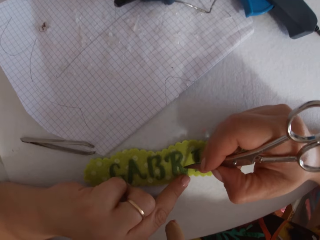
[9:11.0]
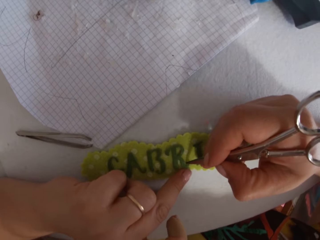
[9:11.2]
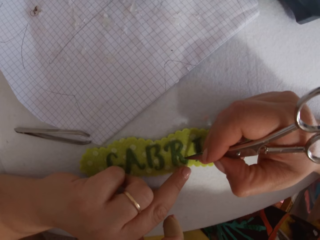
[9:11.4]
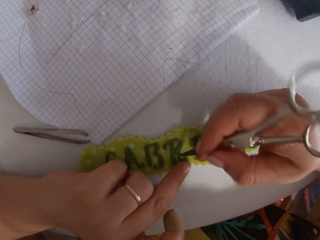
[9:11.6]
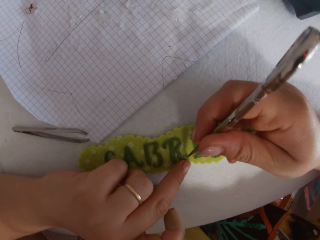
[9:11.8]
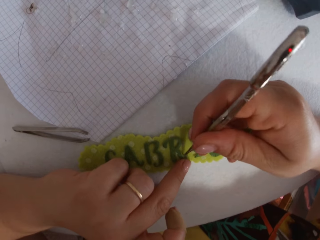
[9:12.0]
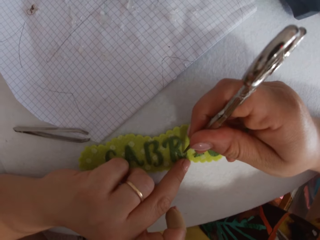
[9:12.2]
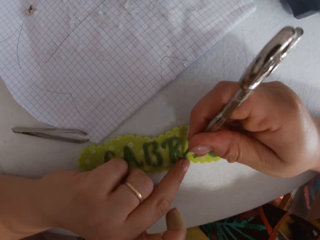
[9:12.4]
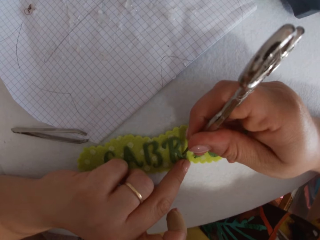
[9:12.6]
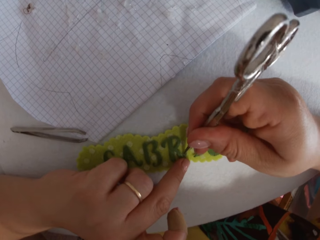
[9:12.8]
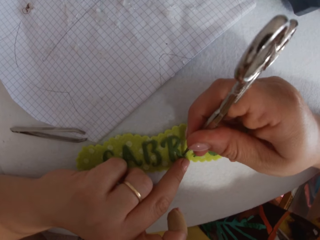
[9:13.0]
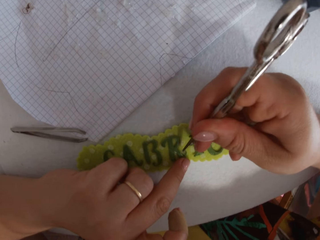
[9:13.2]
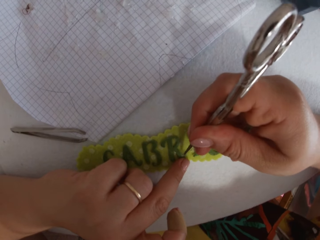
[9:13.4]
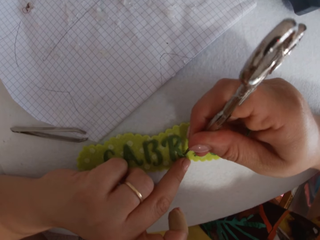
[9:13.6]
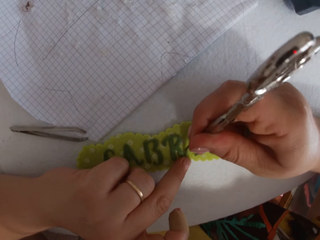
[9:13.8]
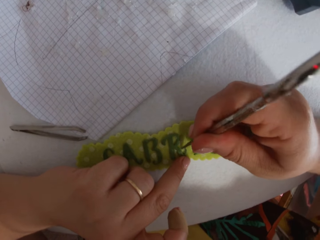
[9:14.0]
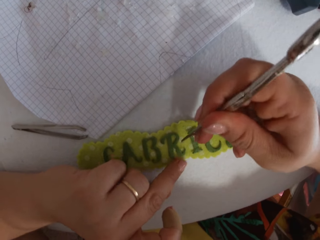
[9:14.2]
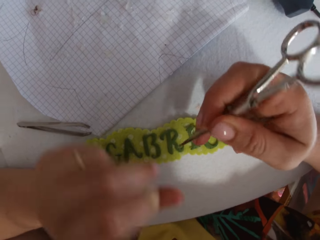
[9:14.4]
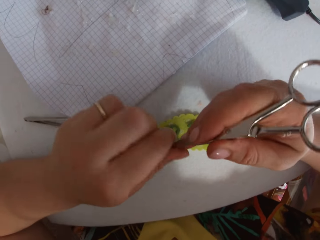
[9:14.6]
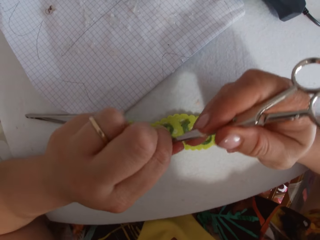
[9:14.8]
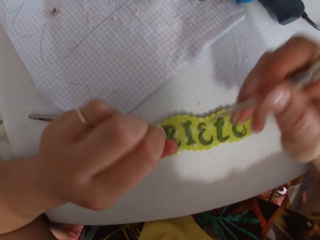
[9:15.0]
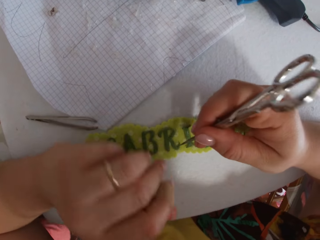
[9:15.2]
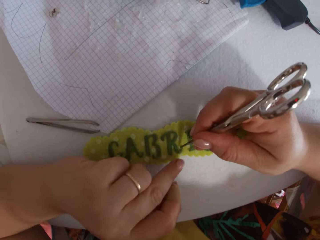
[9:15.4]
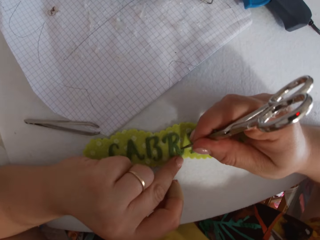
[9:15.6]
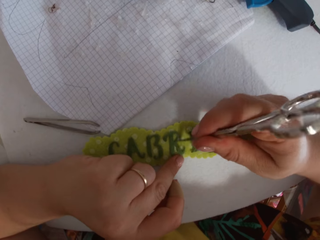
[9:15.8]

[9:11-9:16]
The camera wearer removes glue around the letter R on the sticker with the scissors on her right hand. She aligns the letter on the name tag. She cleans glue off the scissors with her left hand.

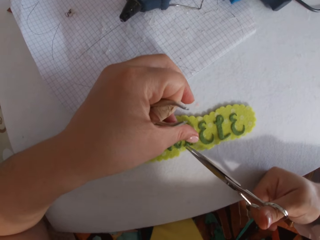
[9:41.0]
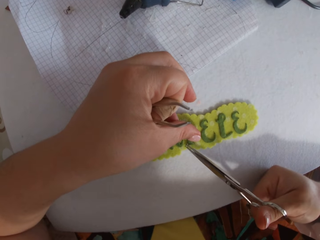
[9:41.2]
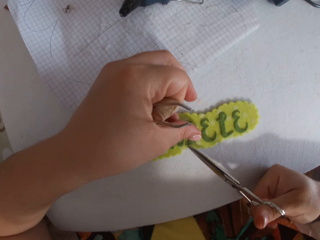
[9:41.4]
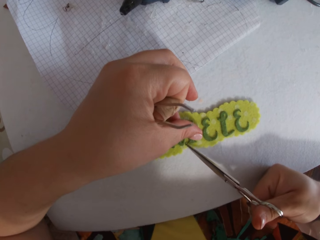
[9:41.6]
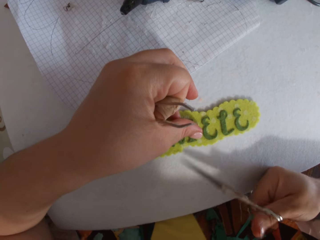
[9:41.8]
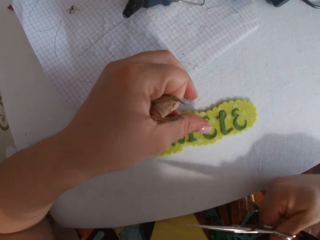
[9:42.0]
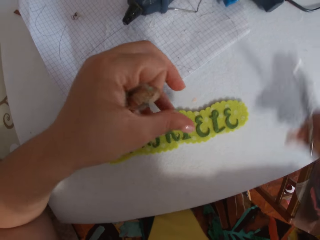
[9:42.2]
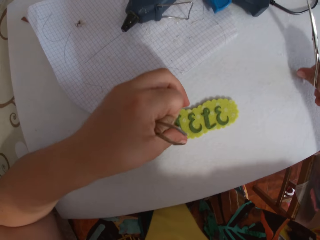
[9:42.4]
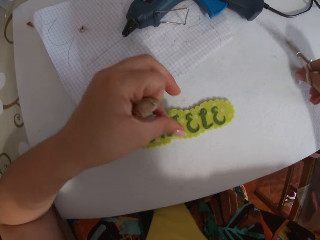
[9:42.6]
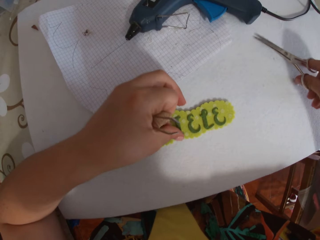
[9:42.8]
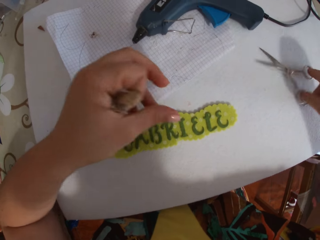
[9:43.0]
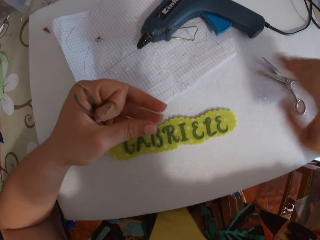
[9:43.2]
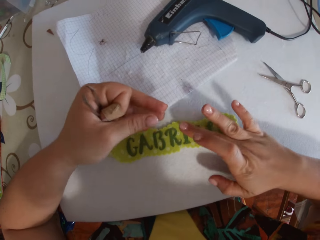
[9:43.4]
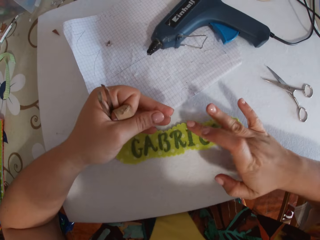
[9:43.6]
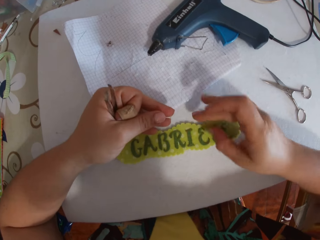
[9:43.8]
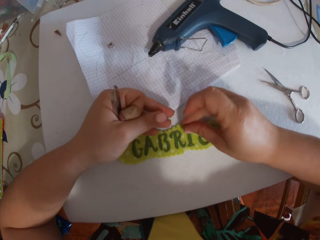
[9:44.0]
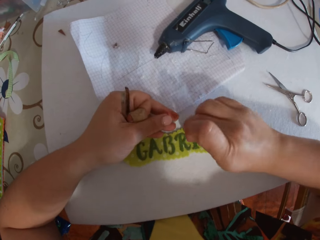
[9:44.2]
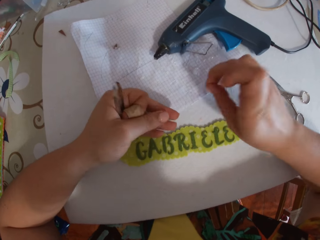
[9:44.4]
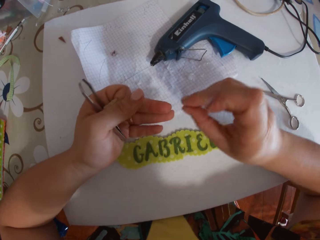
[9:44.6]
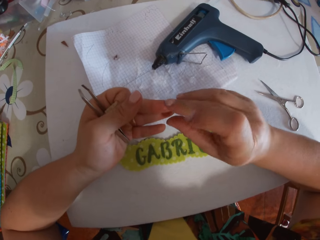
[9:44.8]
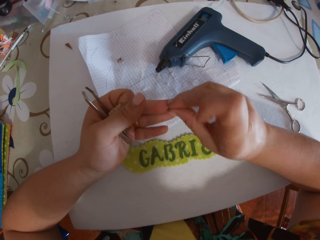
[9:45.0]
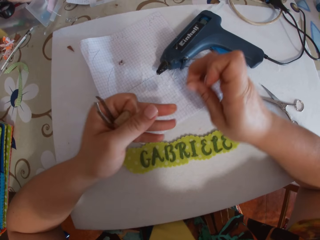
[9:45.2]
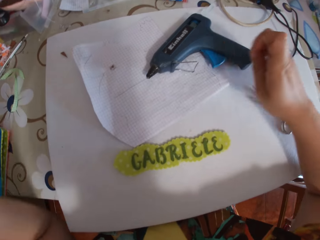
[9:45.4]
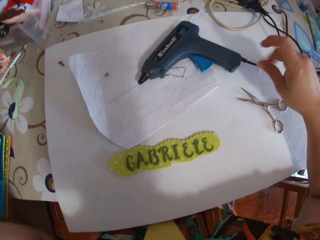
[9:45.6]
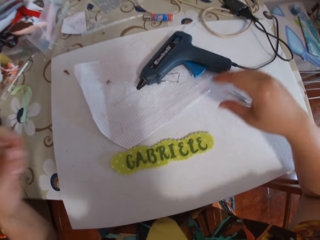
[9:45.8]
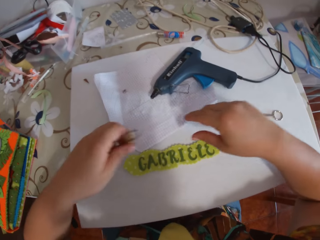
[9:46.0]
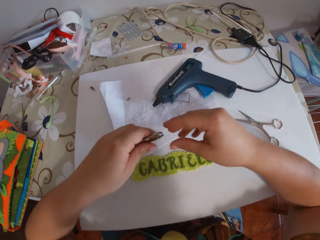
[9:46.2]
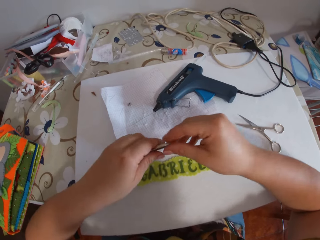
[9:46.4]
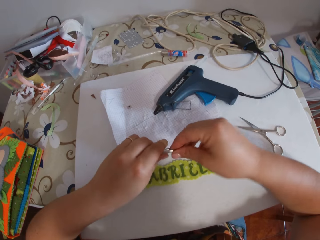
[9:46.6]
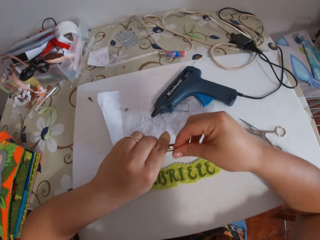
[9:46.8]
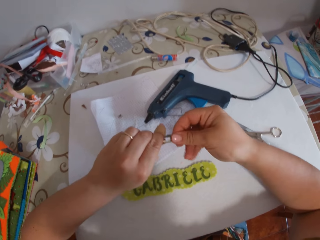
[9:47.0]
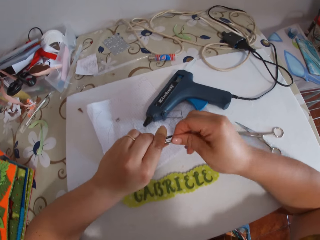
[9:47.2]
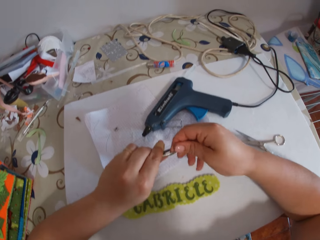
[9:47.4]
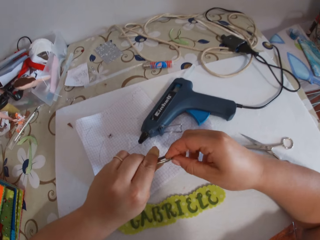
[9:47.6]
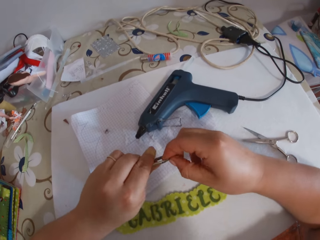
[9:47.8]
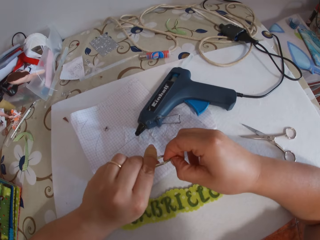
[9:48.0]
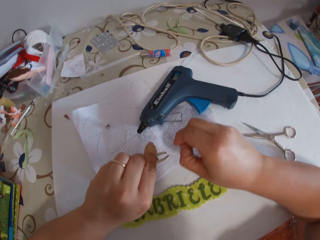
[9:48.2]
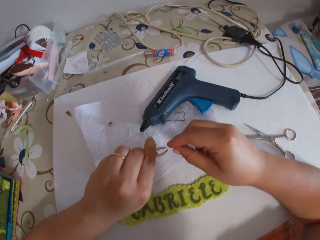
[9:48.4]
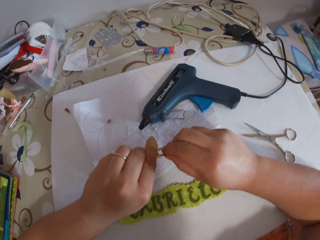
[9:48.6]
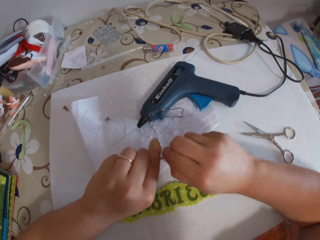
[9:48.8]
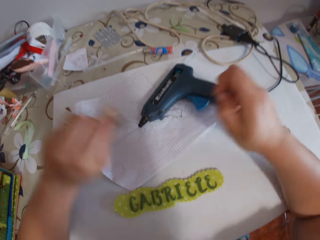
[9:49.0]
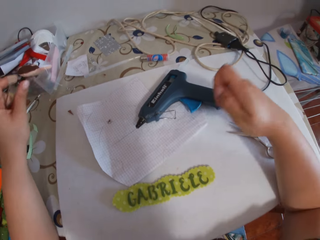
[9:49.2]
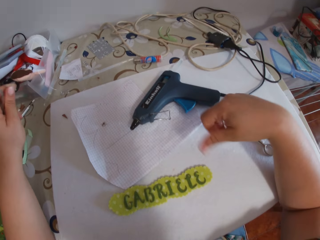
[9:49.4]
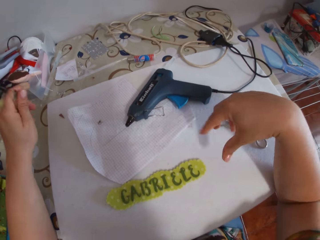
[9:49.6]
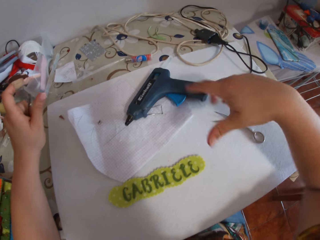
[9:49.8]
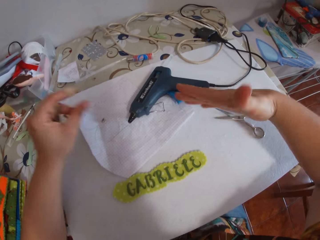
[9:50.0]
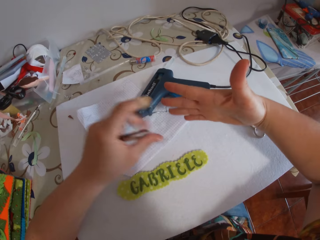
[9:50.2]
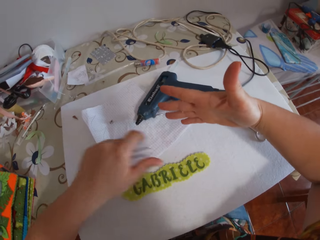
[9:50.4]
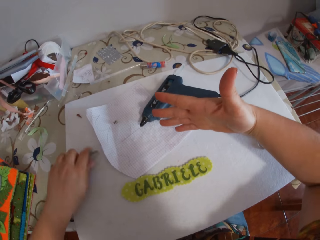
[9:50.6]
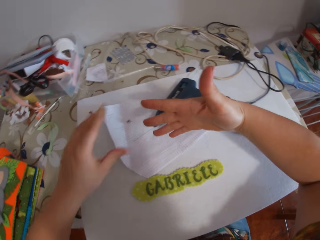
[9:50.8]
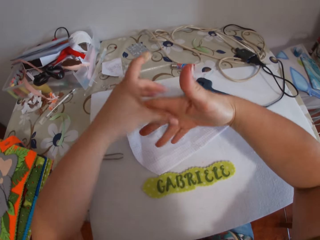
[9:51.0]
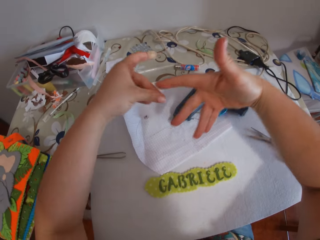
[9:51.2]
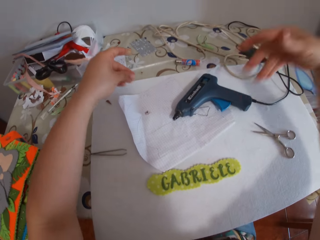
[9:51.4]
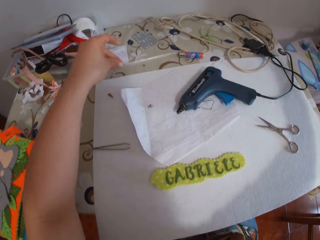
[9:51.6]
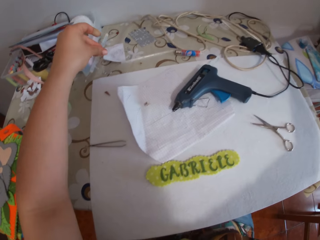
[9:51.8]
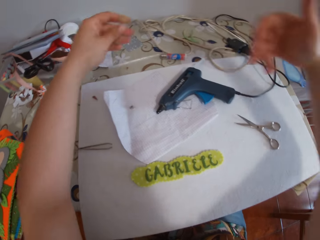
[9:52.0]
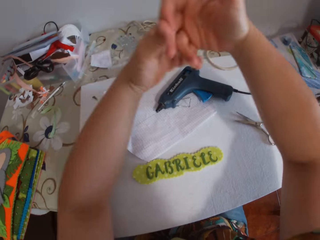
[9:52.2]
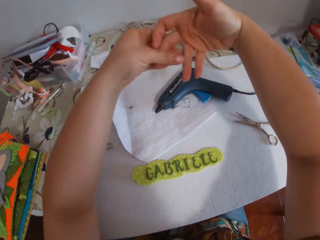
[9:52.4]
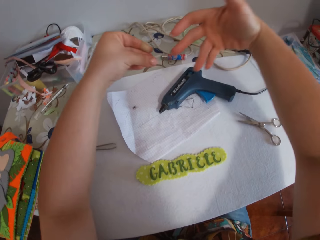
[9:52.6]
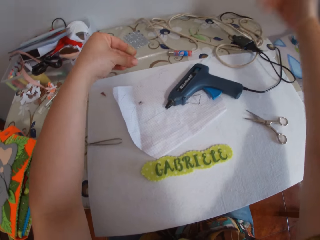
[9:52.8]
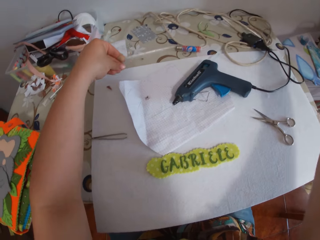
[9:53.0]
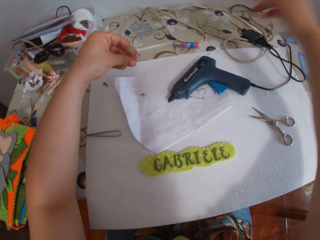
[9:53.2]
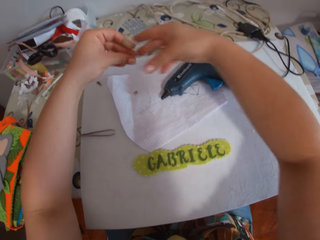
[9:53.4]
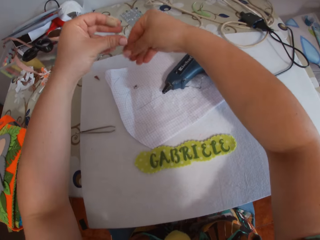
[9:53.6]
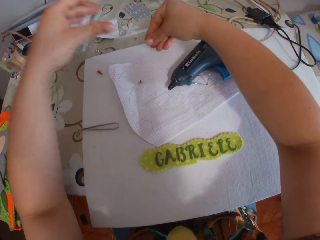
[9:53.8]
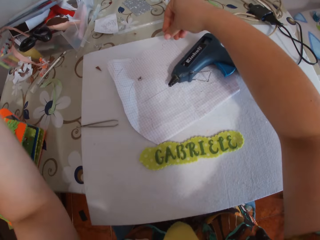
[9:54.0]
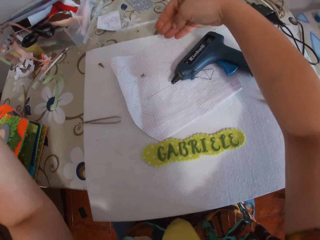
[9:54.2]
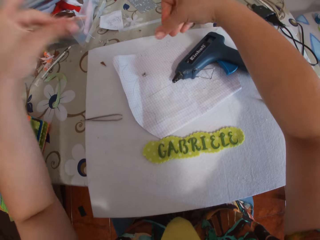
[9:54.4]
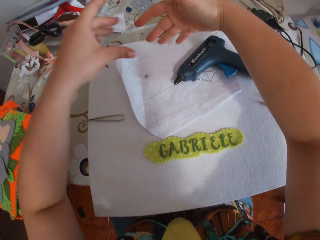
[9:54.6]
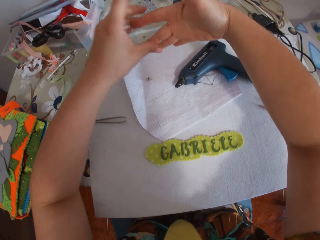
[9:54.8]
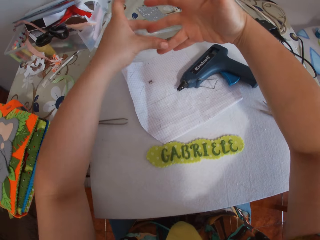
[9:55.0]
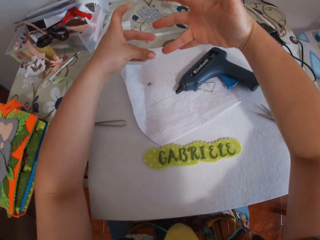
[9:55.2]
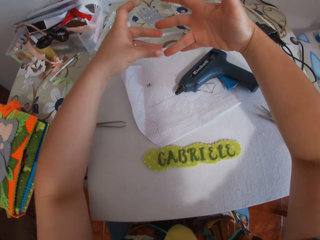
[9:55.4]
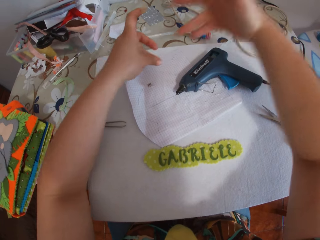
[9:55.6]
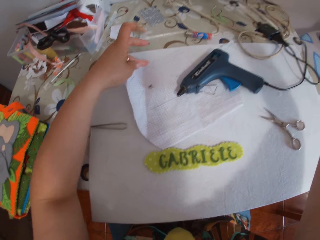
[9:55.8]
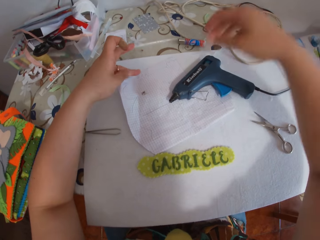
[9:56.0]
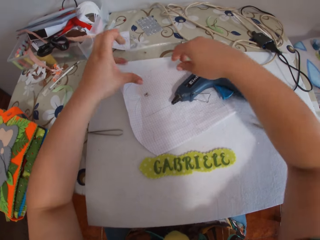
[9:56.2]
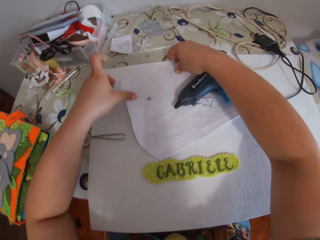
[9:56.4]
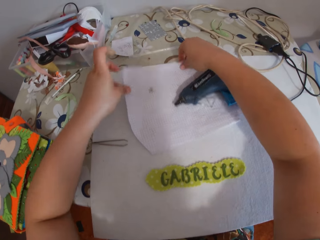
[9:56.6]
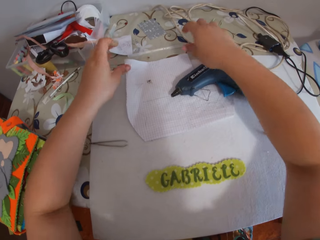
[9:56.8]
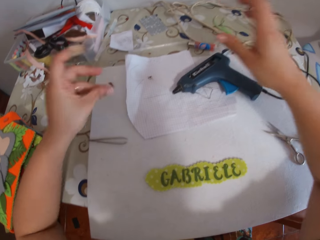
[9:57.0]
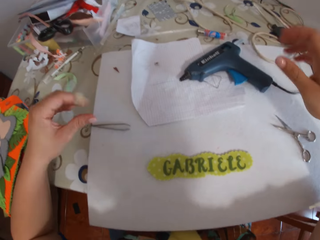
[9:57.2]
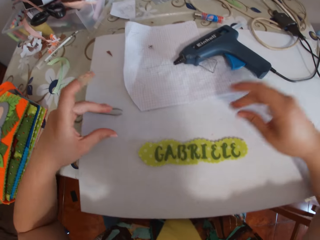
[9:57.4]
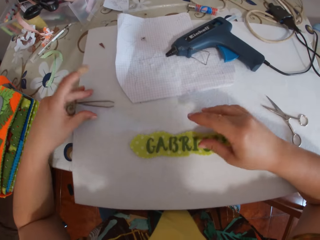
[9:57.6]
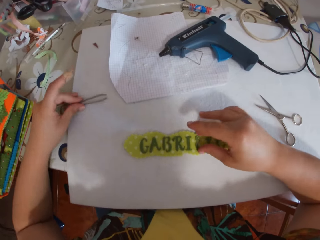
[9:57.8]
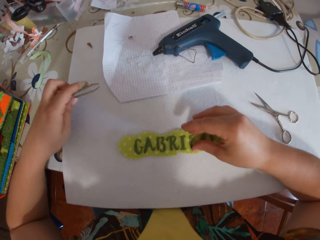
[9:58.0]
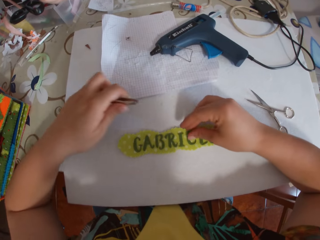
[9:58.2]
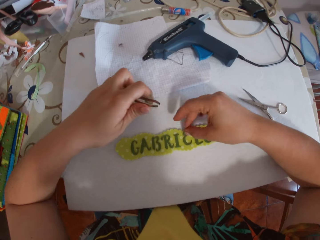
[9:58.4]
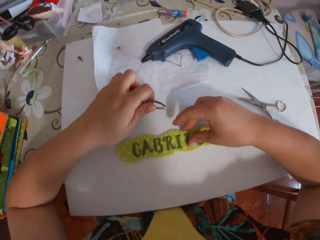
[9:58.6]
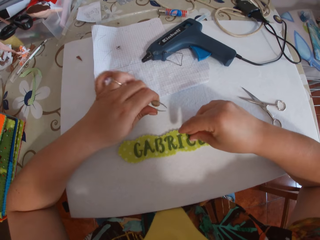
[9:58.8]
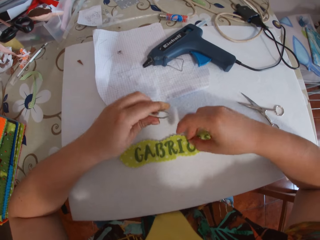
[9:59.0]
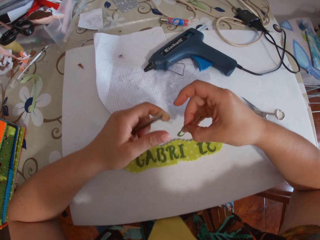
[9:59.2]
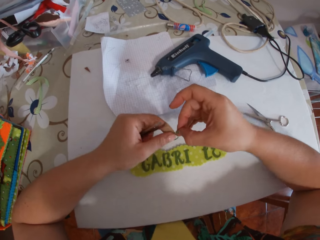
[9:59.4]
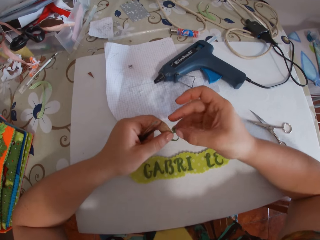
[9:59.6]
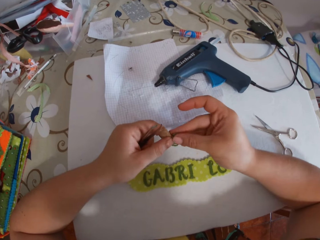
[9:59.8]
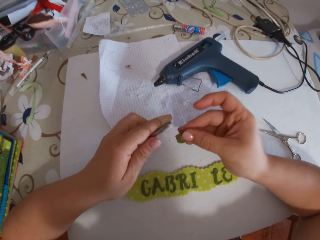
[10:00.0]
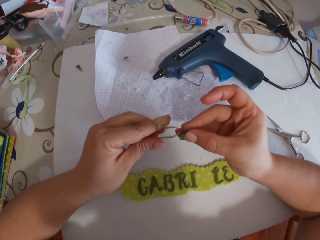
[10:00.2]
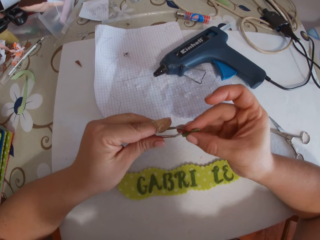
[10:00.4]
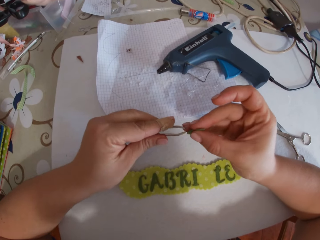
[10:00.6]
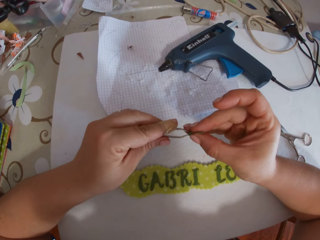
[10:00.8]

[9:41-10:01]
The camera wearer trims a letter on the name tag. She holds down the letter I on the sticker with her left hand. She attaches the letter. She puts the pair of scissors on the table. She holds down the letter I on the sticker with her right hand. She removes glue around the letter I on the sticker with her right hand. She cleans glue off her left hand with her right hand. She cleans glue off the tweezer with her right hand. She cleans glue off her right hand. She puts down the tweezer in her left hand. She cleans glue off her right hand with her left hand. She cleans glue off her left hand with her right hand. She cleans glue off her right hand with her left hand. She moves a paper forward on the table with both hands. She picks up the tweezer with her left hand. She picks a letter E from the sticker with her right hand. She holds the letter E from the sticker with both hands.
